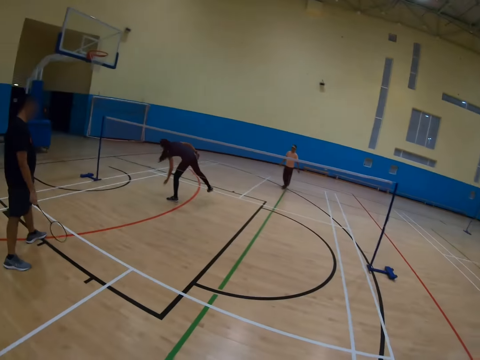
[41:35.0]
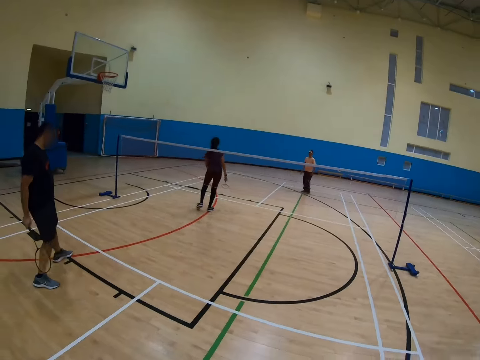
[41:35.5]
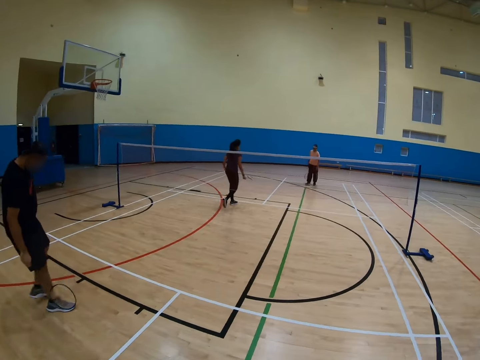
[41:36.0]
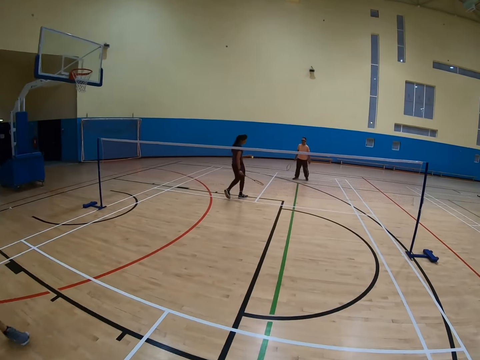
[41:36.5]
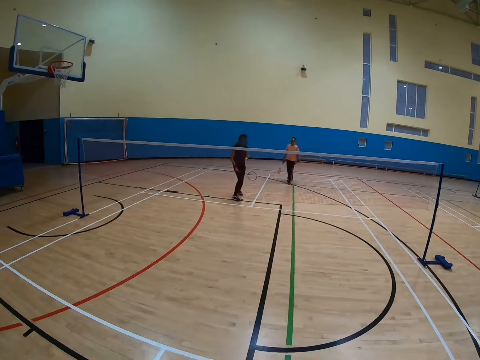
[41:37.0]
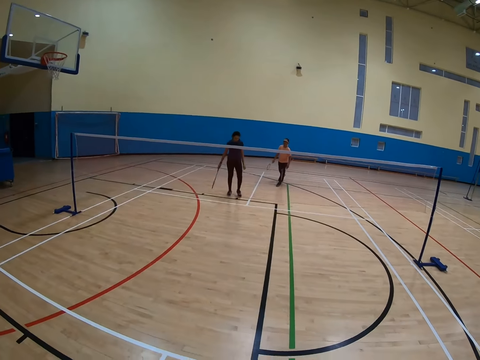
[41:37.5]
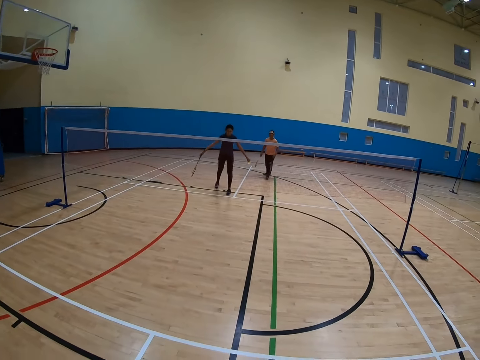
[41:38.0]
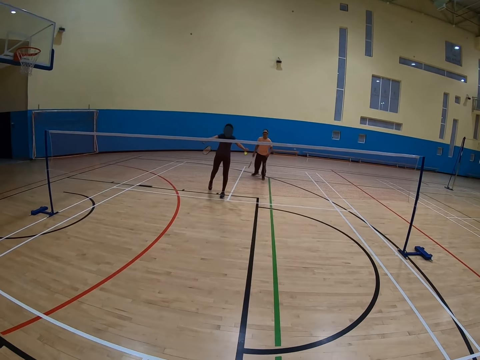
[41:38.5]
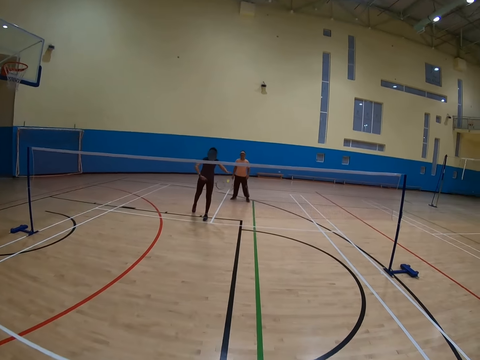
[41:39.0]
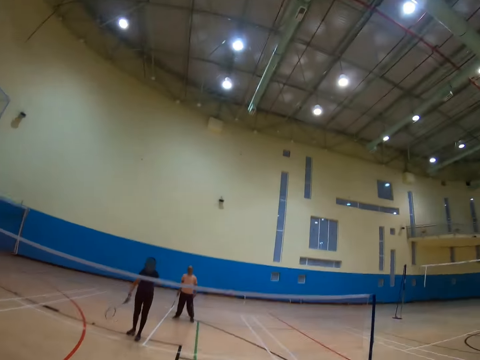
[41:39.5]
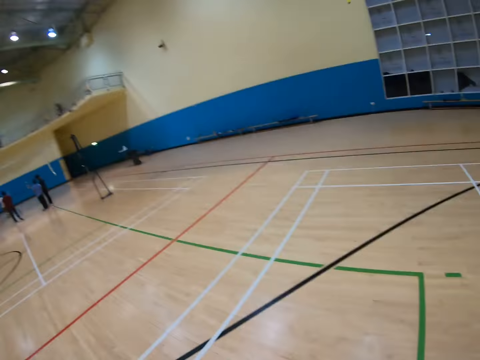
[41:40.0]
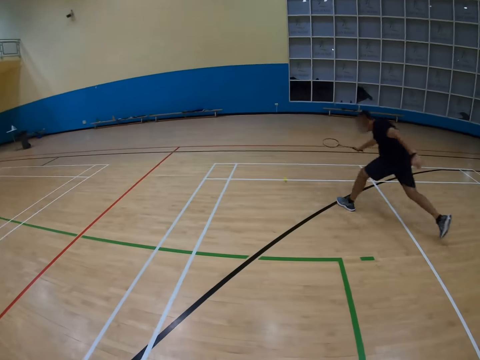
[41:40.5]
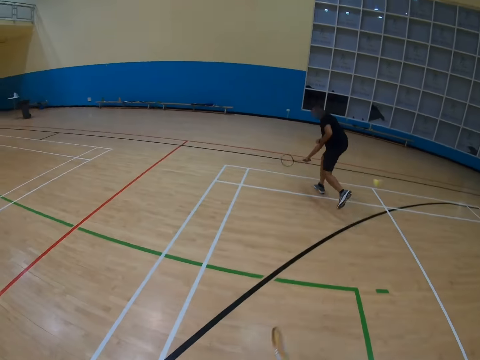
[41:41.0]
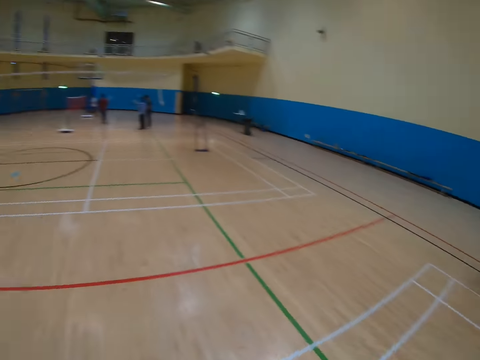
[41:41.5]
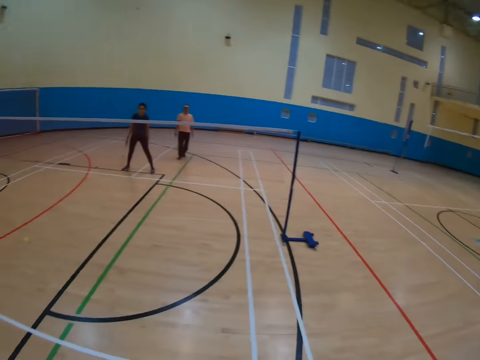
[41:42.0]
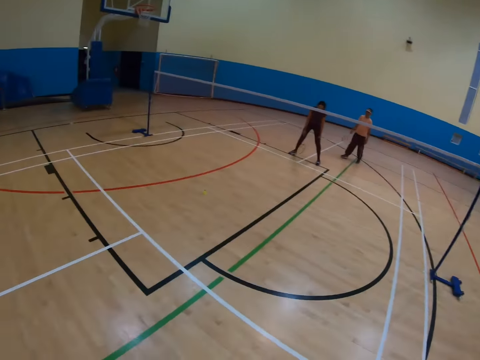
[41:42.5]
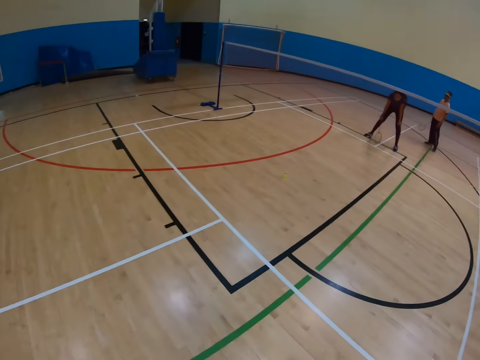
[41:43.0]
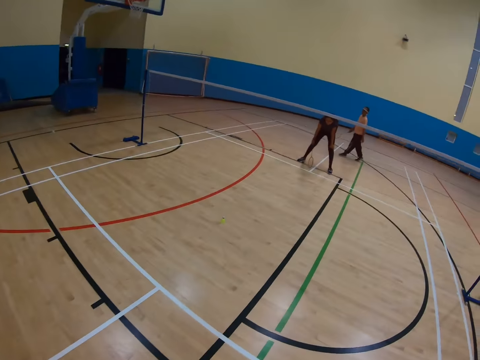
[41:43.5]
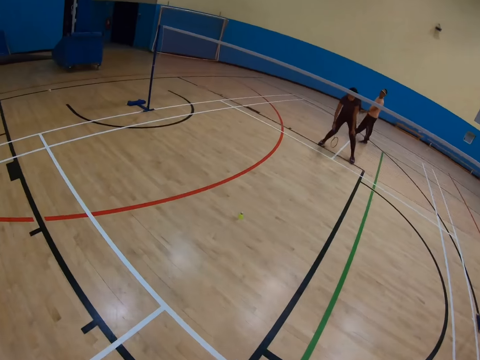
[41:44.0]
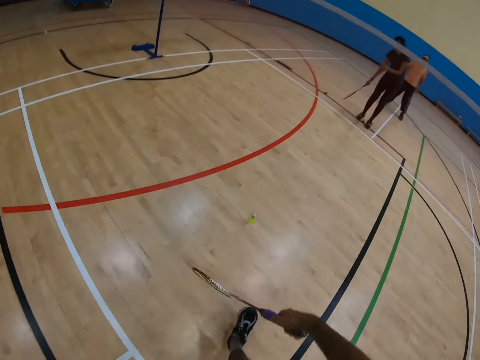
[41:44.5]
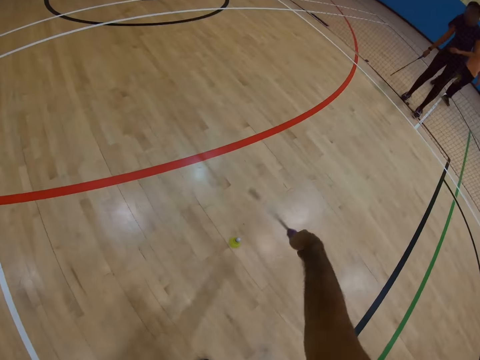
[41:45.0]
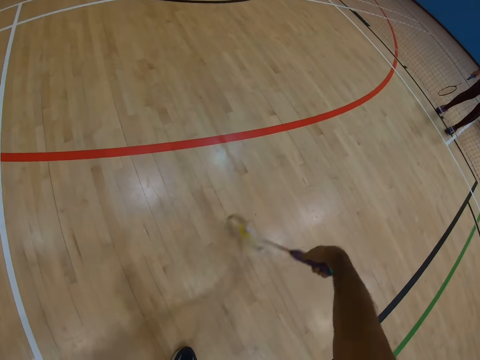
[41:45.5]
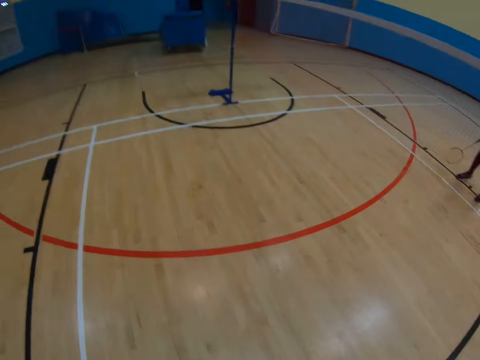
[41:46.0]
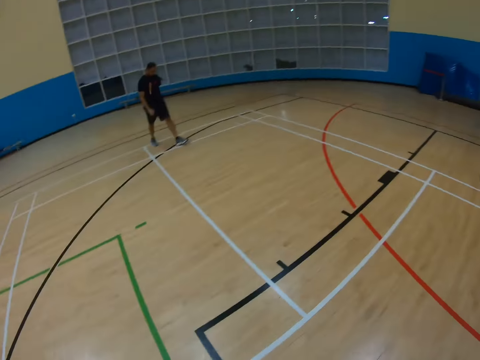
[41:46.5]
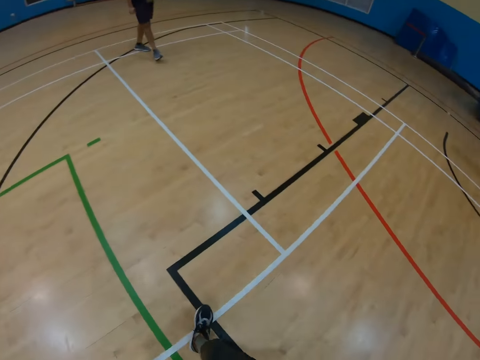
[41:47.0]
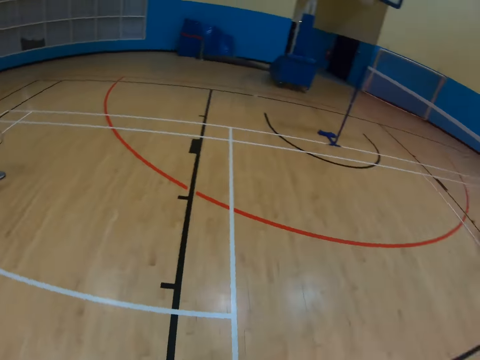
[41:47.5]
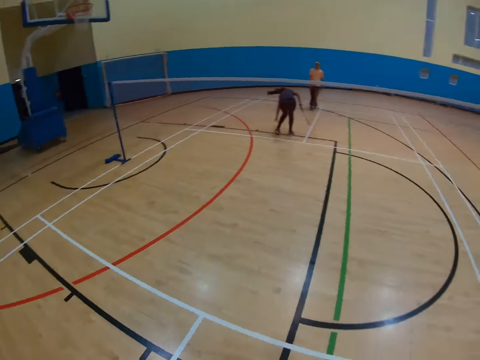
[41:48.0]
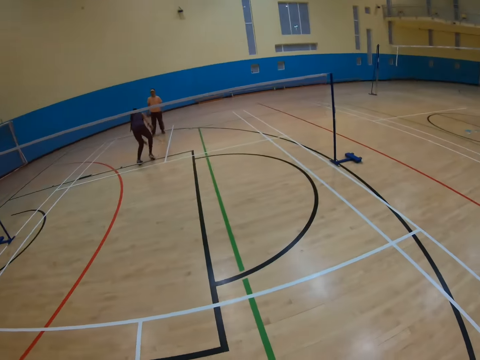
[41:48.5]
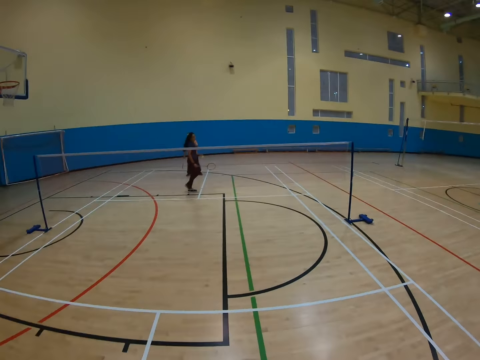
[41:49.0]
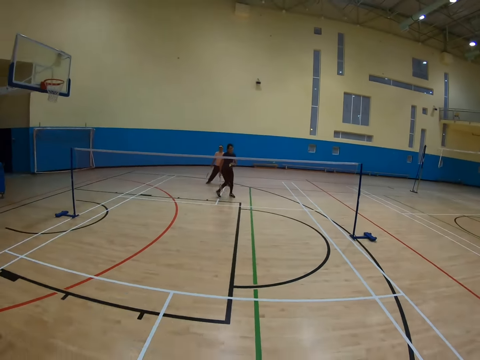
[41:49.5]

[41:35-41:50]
A woman picks up the shuttlecock. The woman throws the shuttlecock. A man runs in the badminton court. The camera wearer throws the shuttlecock. They hit the shuttlecock.

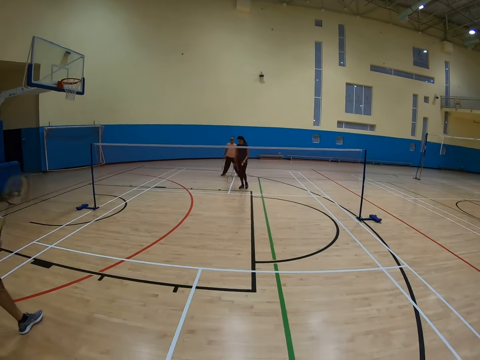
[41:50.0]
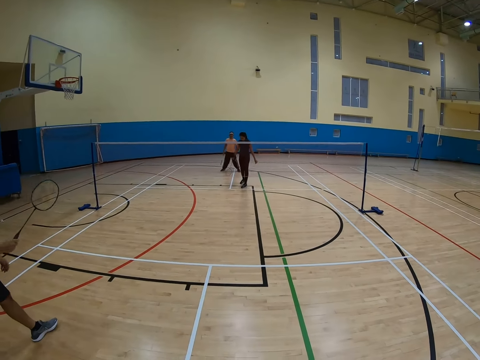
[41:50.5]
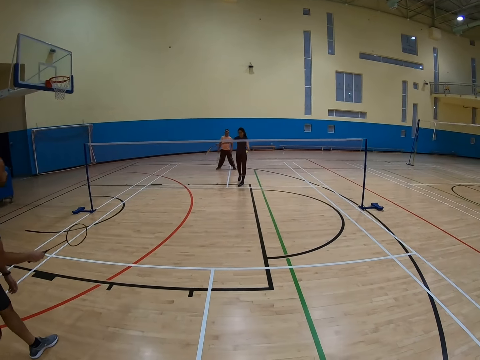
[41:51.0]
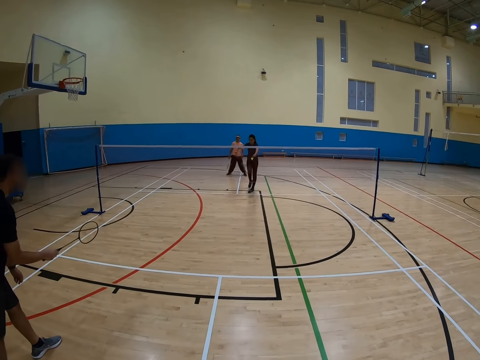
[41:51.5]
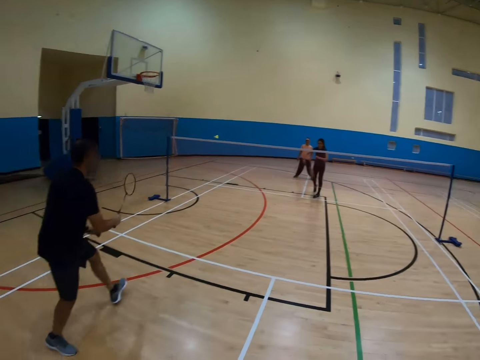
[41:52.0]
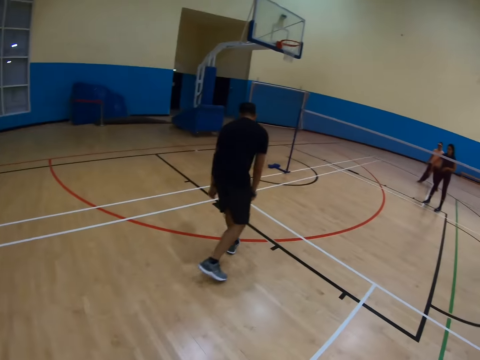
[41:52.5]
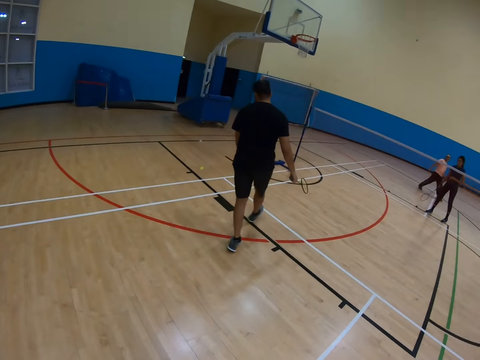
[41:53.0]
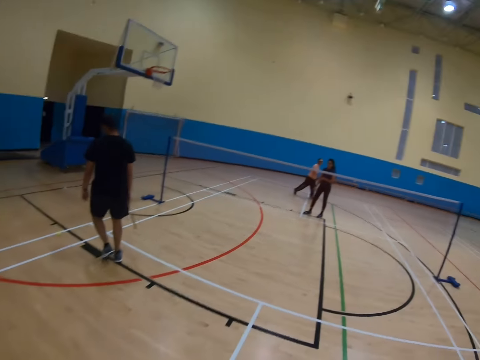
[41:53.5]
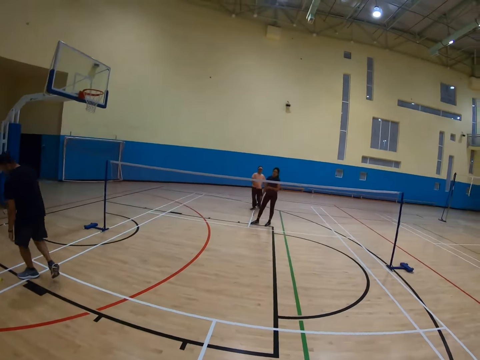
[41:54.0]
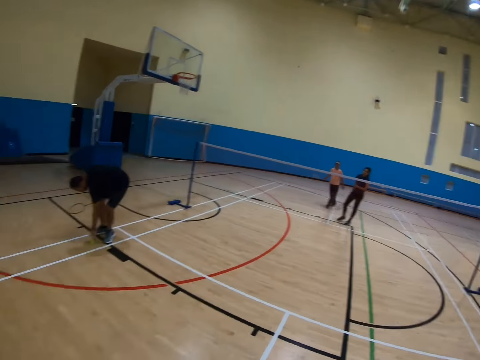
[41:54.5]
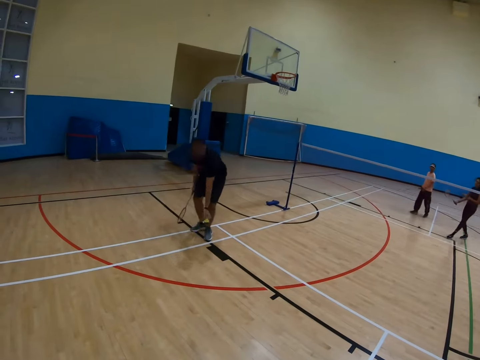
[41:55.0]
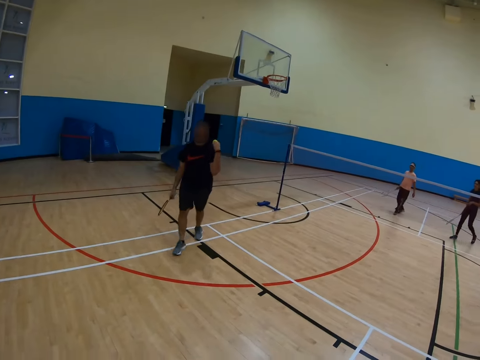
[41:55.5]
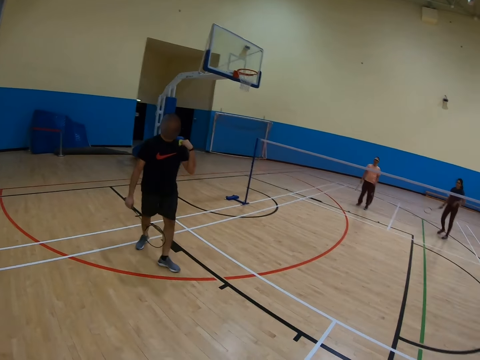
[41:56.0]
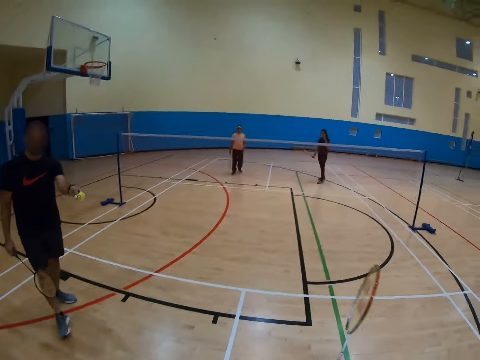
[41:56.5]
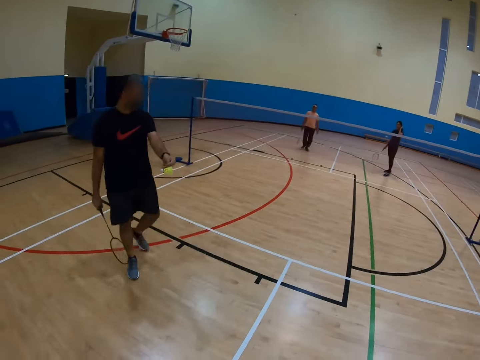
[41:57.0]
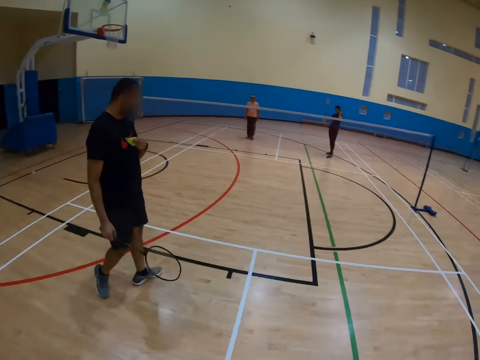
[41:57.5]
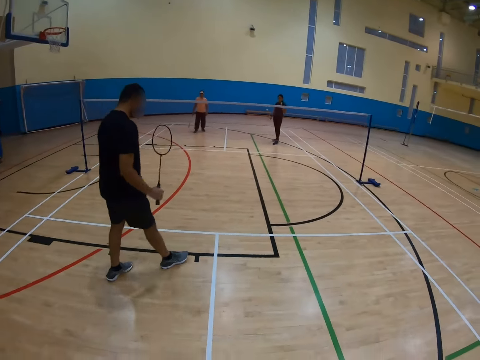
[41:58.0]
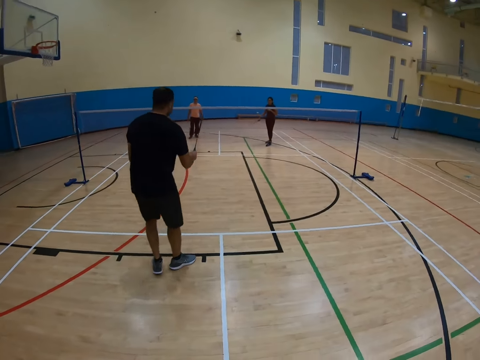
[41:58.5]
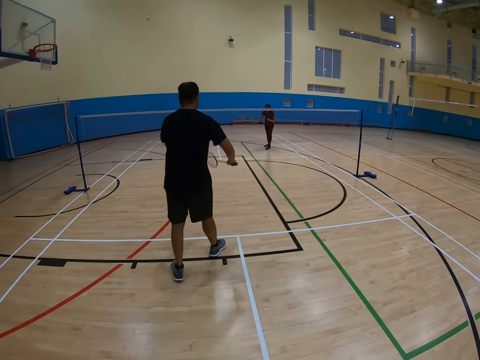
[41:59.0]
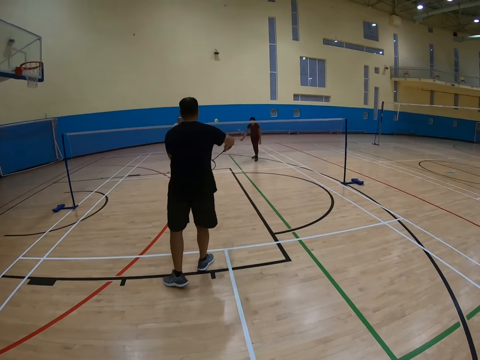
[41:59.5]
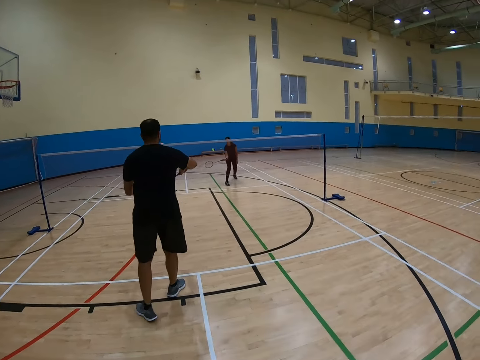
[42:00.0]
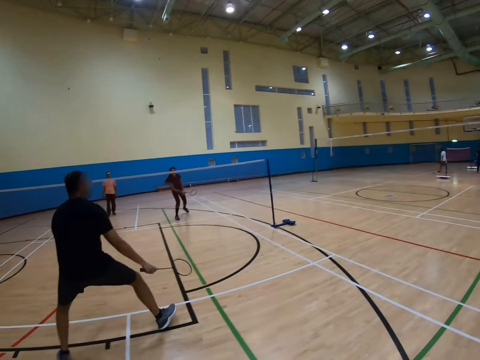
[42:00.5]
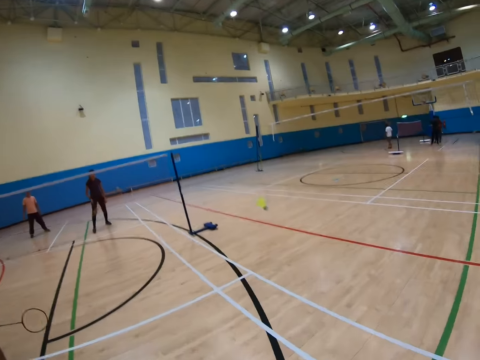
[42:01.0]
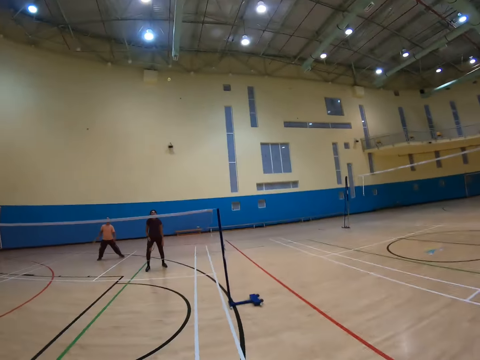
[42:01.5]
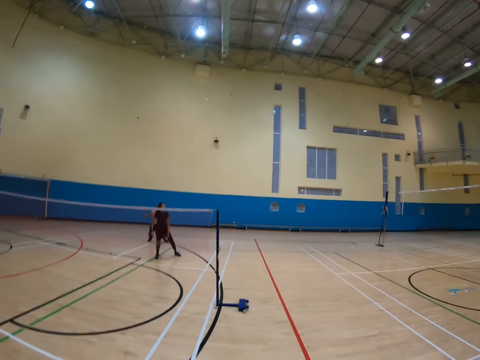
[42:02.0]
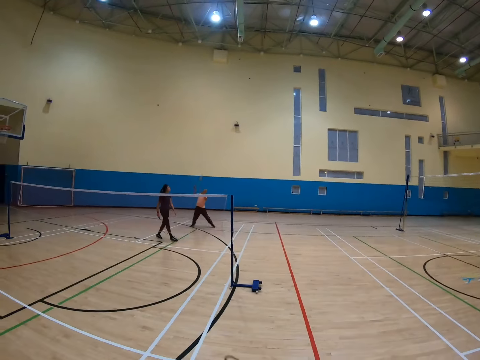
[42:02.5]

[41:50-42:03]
A woman throws the shuttlecock. A man picks up the shuttlecock. The man throws the shuttlecock. The woman throws the shuttlecock. The camera wearer throws the shuttlecock.
